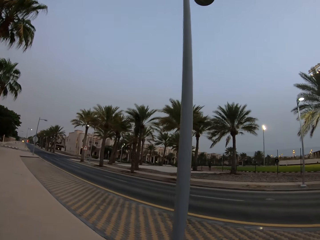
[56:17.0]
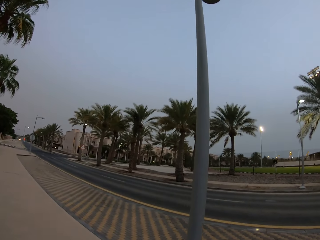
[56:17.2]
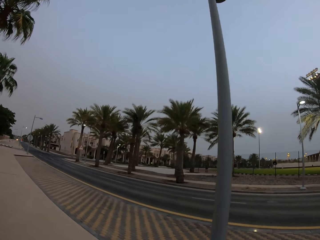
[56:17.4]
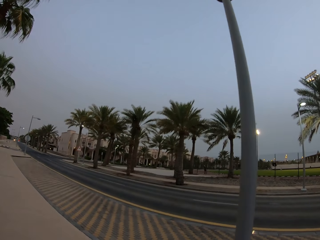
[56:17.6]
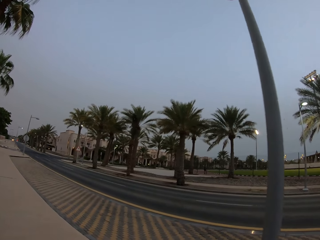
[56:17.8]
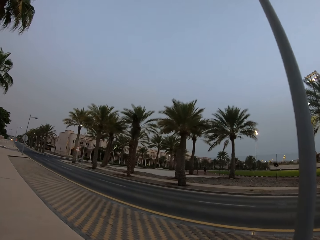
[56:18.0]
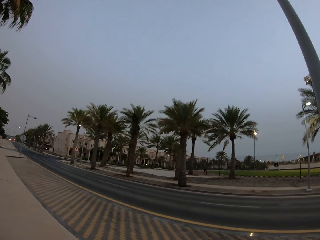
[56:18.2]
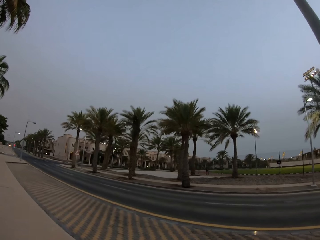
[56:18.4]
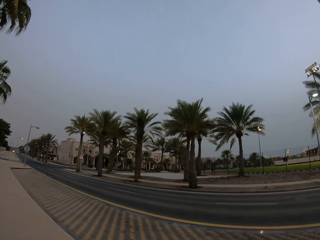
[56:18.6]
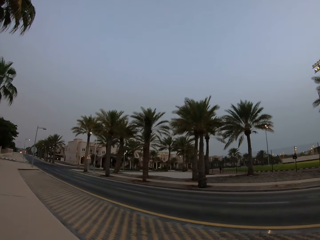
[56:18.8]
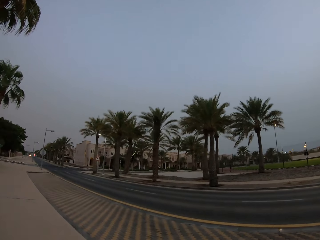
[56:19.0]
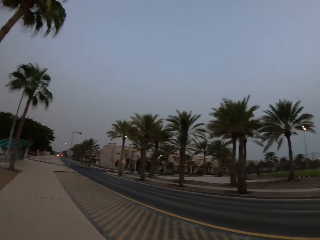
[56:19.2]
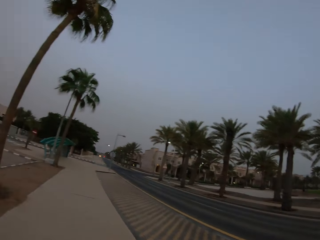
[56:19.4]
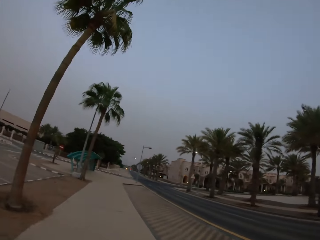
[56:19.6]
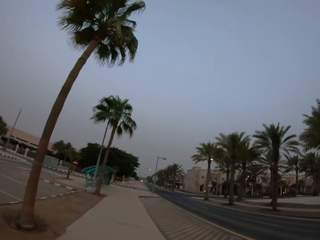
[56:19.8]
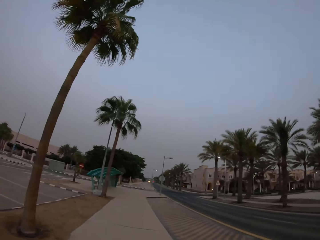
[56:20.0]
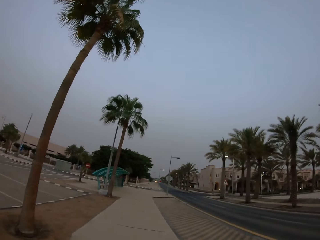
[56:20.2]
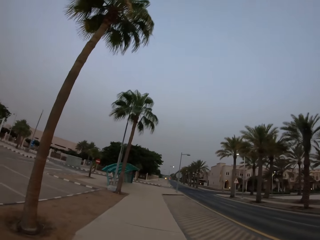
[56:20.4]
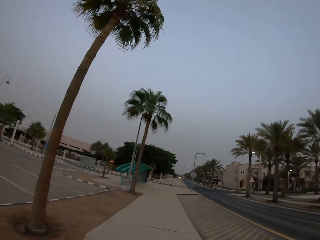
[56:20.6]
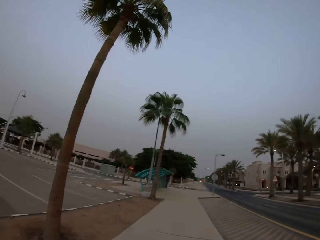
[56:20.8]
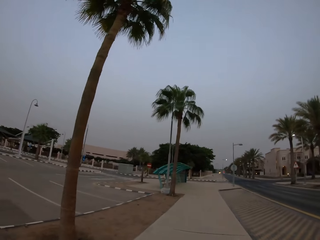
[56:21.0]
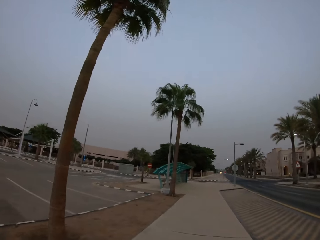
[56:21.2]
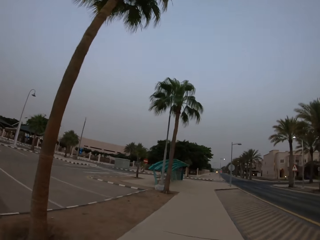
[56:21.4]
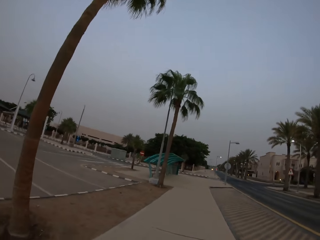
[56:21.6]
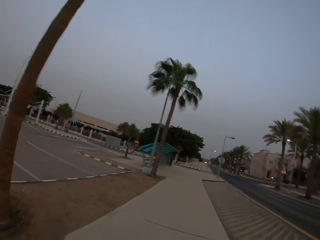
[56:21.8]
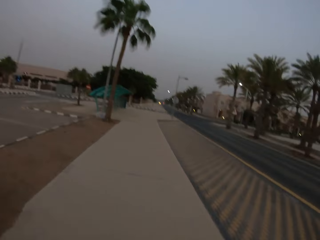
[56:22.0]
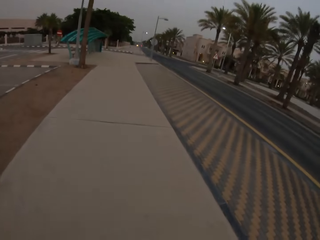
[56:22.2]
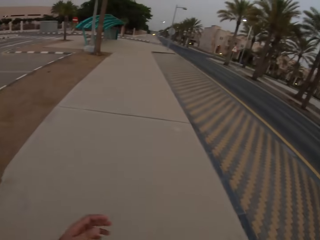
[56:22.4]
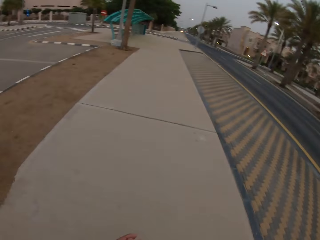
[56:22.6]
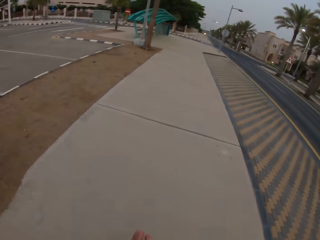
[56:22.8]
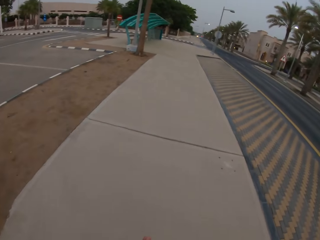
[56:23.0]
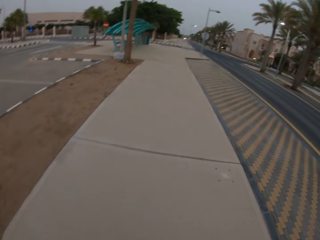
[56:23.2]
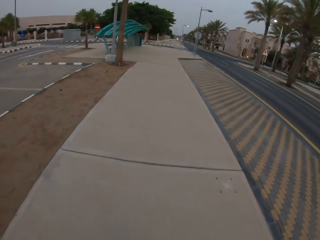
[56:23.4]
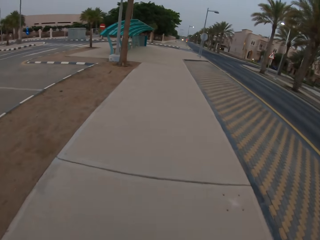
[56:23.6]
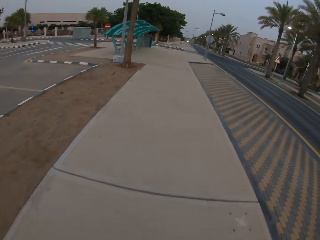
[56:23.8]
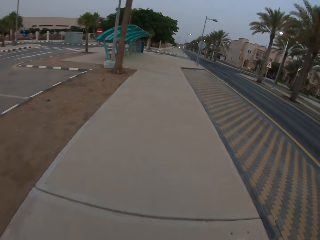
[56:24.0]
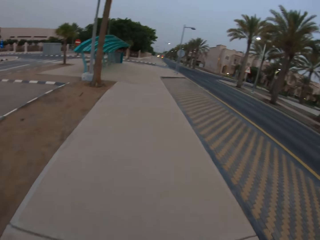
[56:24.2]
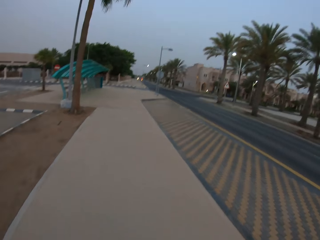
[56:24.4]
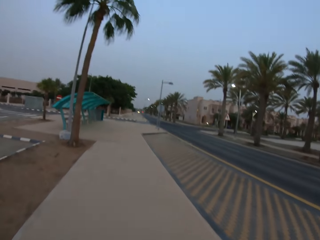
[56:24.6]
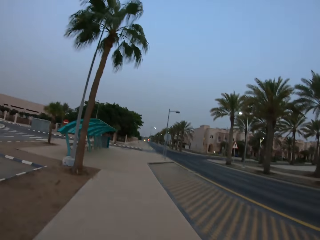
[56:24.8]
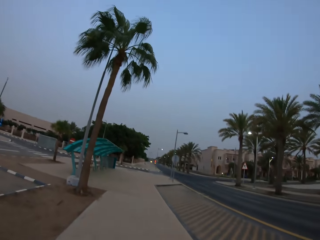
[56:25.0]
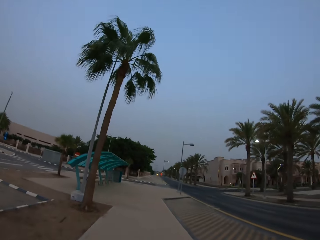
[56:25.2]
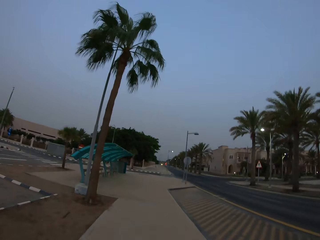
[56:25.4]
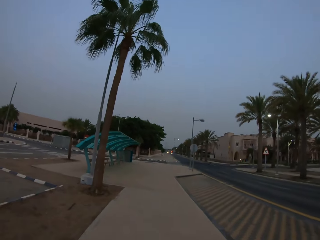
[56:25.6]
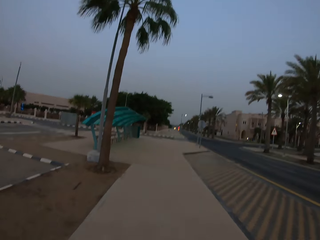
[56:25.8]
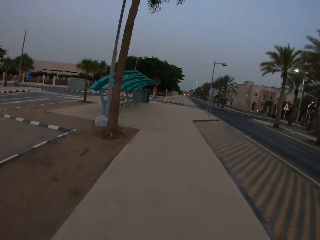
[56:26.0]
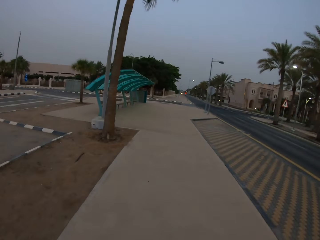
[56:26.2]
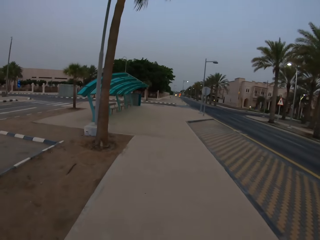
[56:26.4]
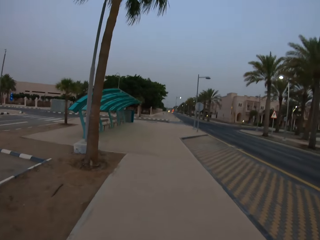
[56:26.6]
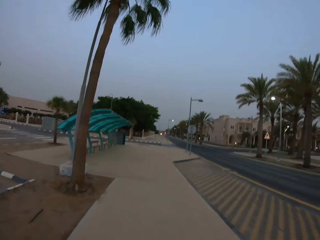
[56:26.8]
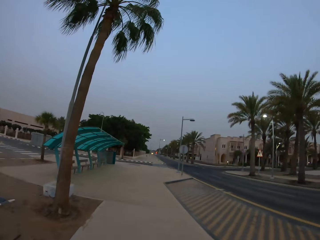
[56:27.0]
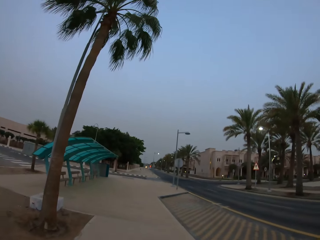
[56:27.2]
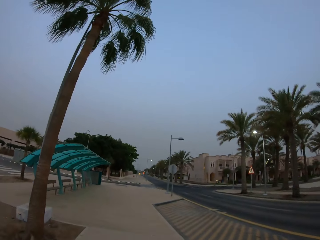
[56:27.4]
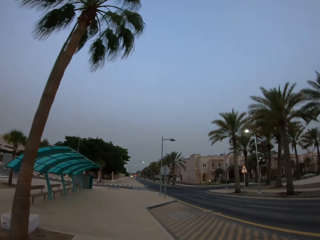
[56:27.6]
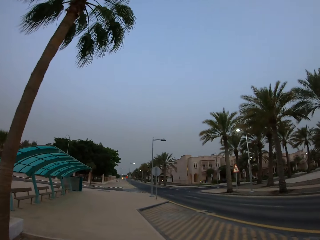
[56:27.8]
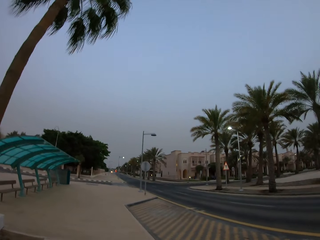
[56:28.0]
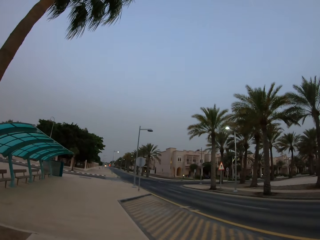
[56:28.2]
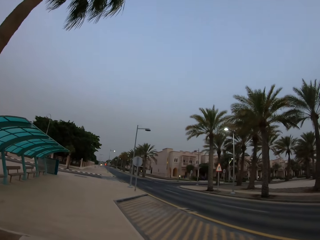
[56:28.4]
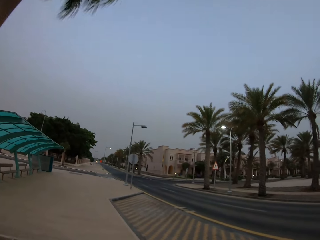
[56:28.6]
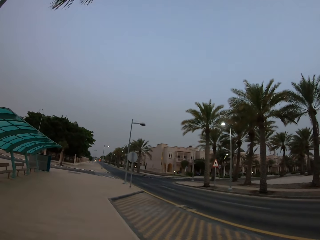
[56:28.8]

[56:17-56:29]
The camera wearer looks around. They walk around.

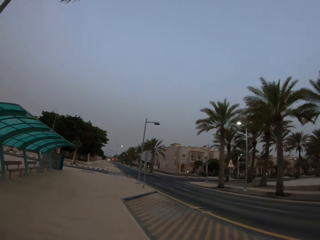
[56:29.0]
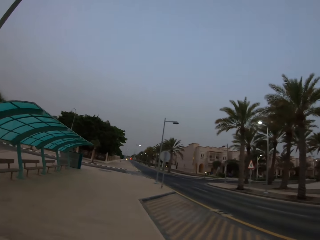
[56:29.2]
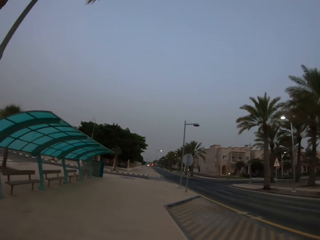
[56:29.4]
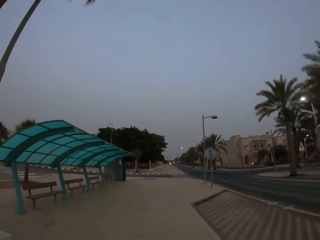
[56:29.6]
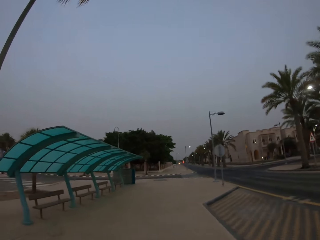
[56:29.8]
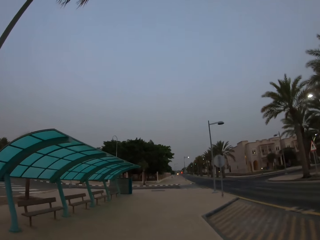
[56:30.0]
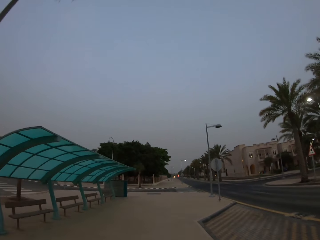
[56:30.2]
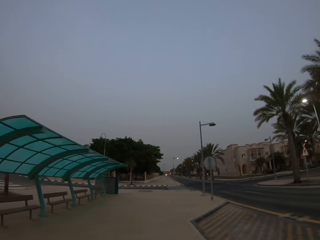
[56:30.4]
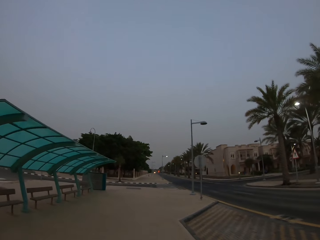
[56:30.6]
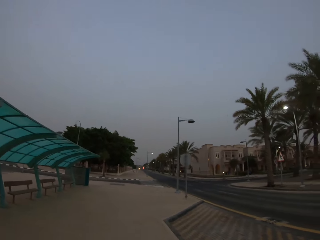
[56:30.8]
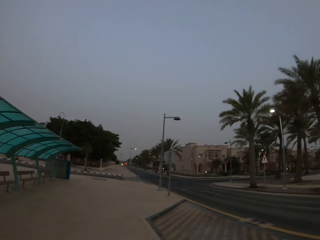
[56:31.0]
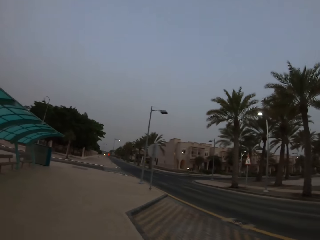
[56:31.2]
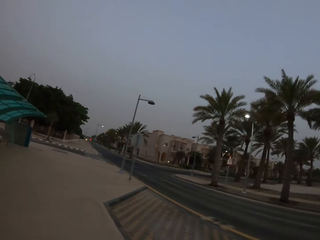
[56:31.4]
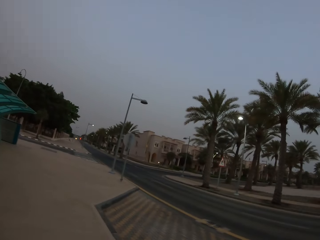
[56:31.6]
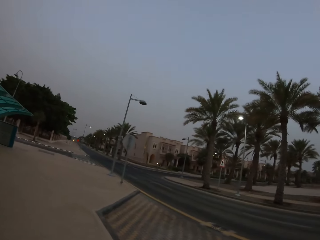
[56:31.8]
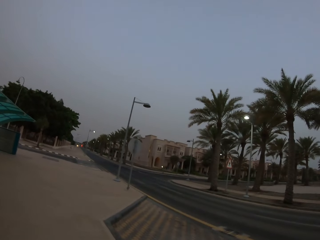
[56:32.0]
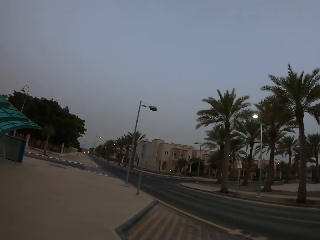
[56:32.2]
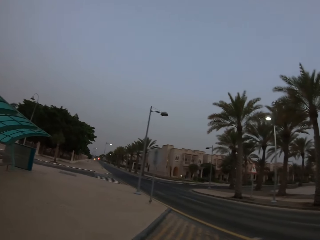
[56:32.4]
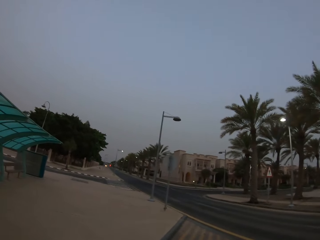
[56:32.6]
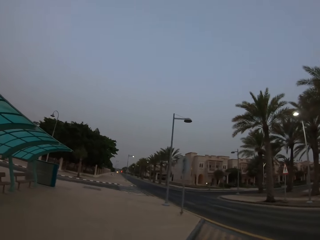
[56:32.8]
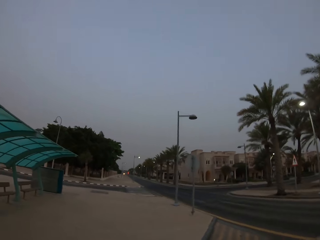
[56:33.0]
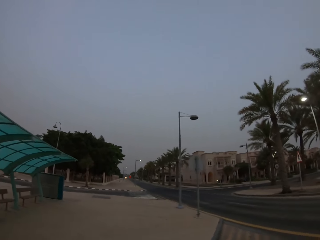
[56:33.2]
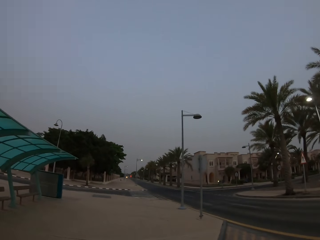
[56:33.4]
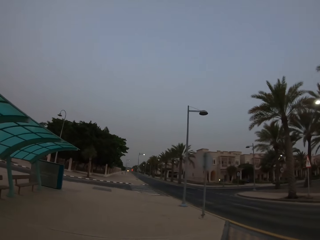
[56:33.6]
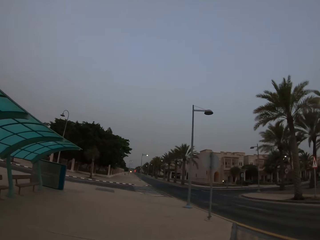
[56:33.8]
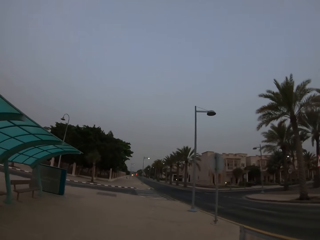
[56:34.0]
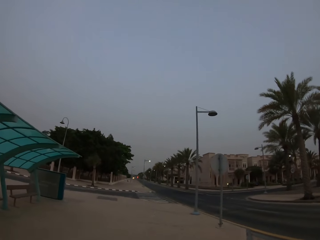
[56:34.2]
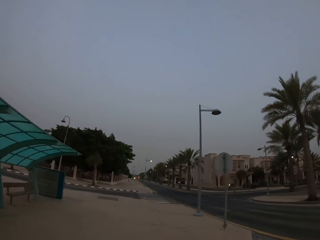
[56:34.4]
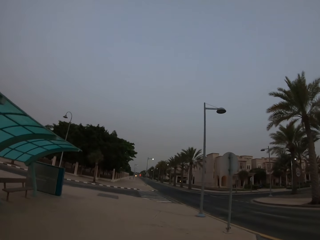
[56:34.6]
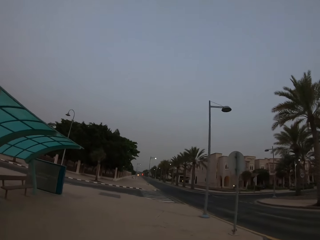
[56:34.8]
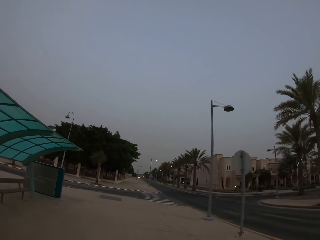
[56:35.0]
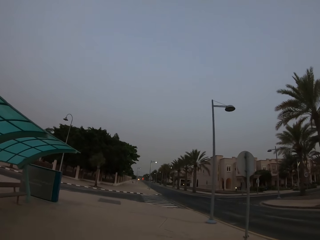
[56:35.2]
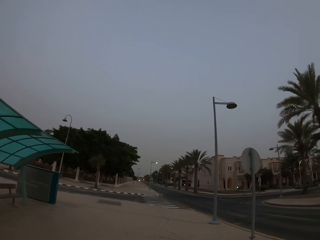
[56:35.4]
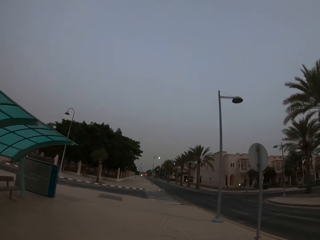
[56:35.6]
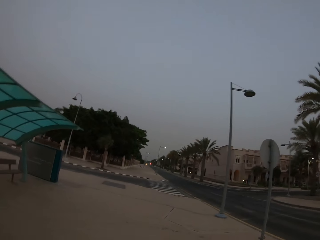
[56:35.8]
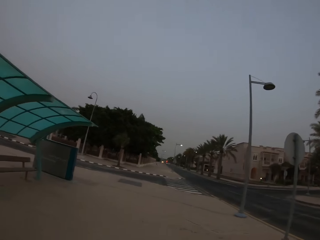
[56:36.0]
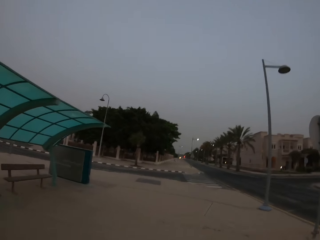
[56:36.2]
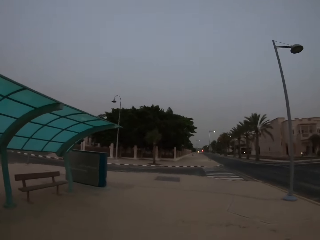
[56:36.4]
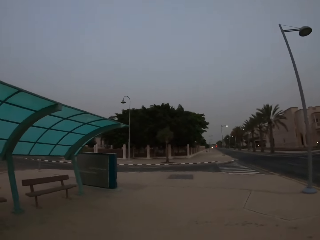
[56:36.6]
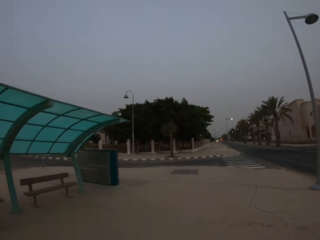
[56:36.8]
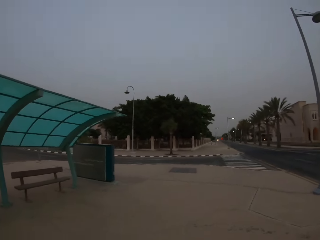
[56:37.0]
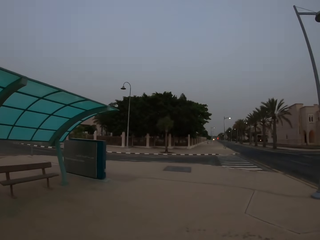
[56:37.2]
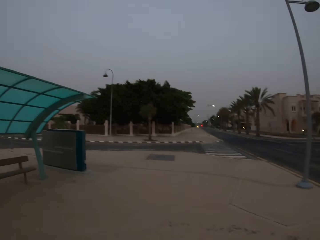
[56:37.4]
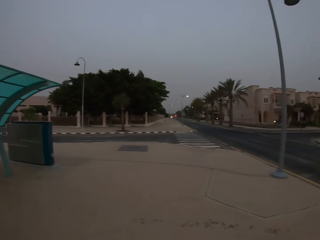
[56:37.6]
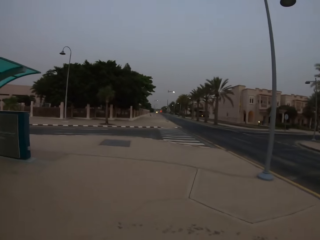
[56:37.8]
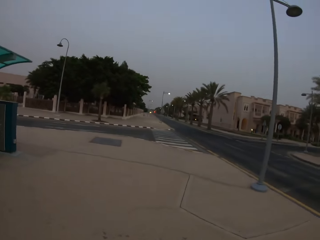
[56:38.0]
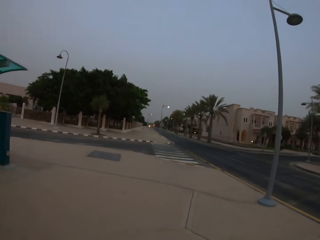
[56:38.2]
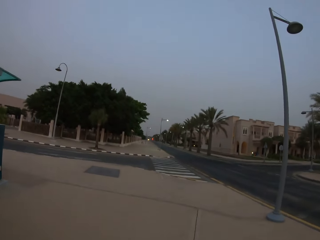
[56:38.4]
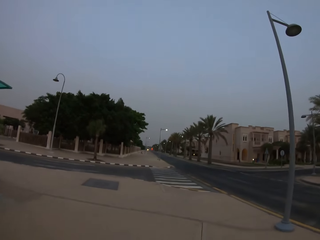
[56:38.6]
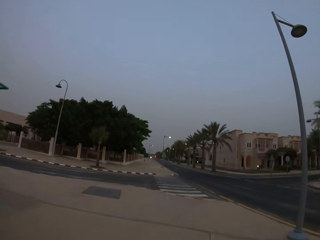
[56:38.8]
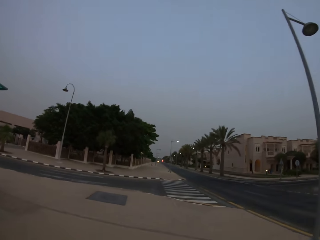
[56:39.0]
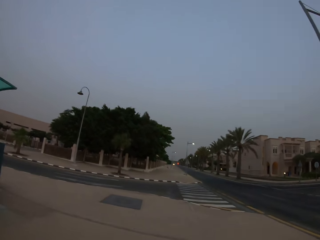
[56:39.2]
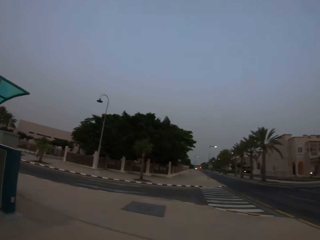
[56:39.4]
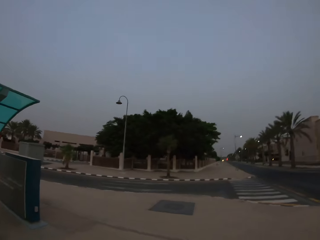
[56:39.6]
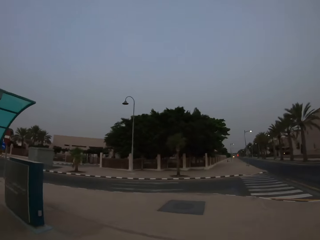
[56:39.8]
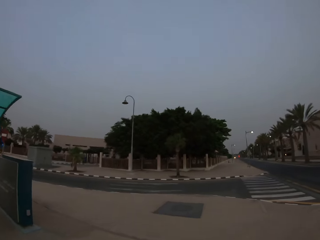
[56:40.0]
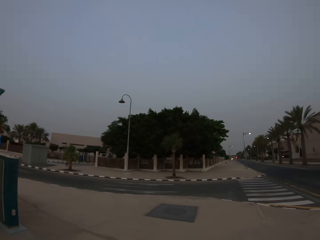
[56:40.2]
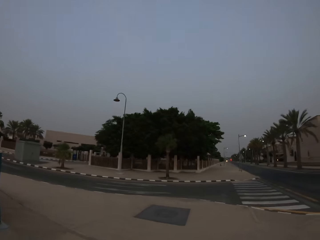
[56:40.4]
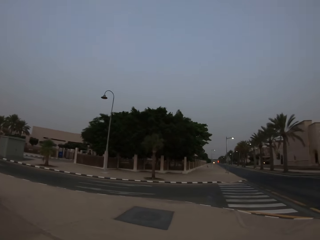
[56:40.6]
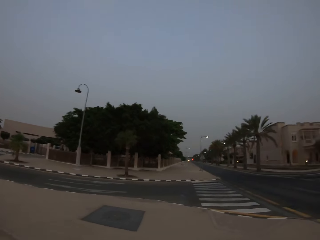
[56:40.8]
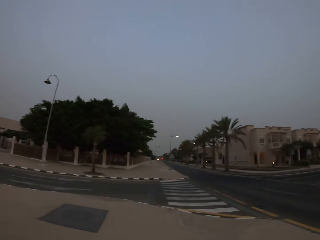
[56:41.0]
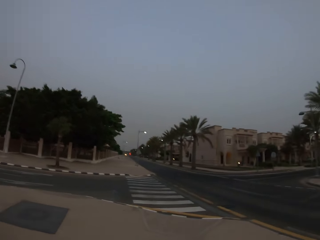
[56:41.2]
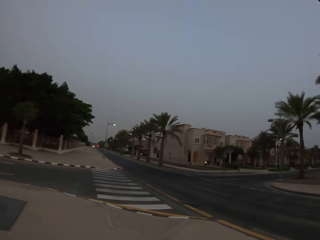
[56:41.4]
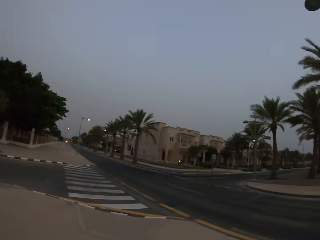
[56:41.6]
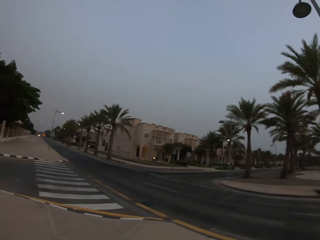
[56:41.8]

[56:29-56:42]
The camera wearer looks around.
